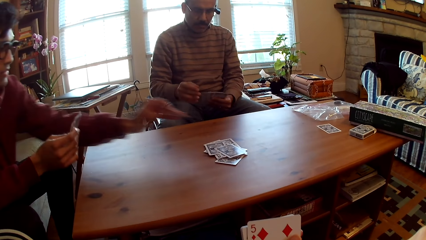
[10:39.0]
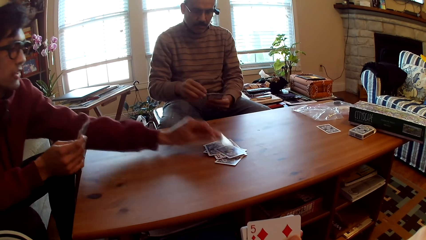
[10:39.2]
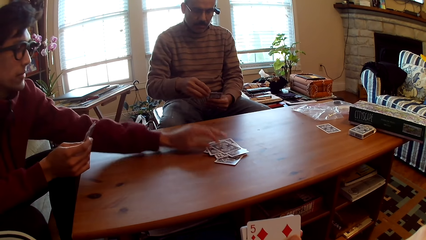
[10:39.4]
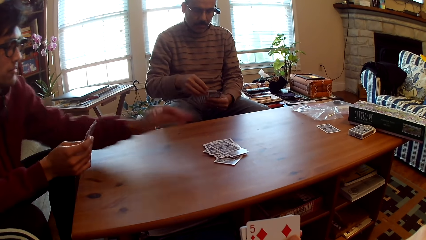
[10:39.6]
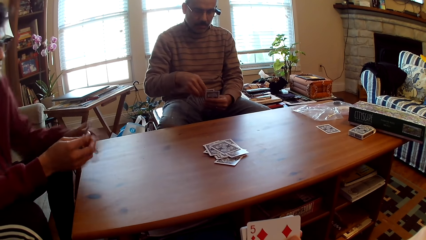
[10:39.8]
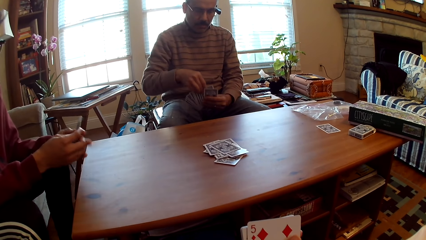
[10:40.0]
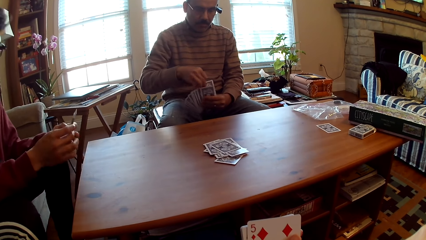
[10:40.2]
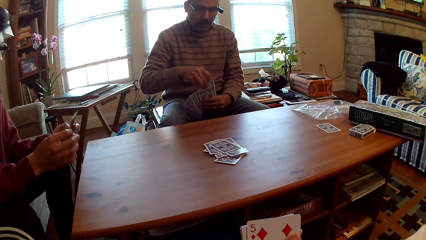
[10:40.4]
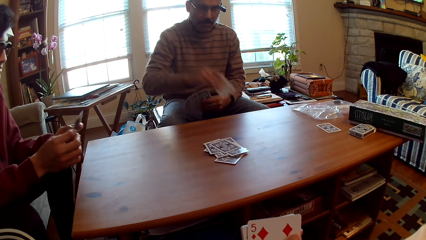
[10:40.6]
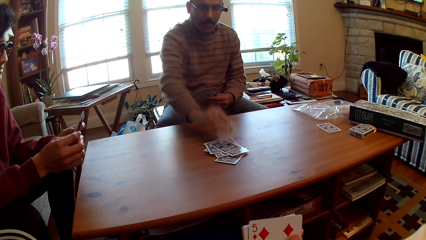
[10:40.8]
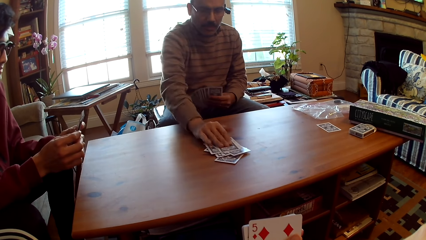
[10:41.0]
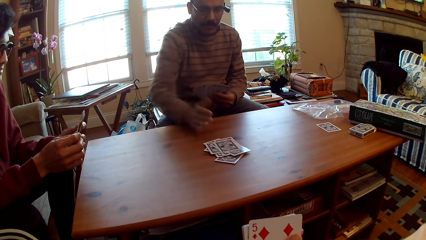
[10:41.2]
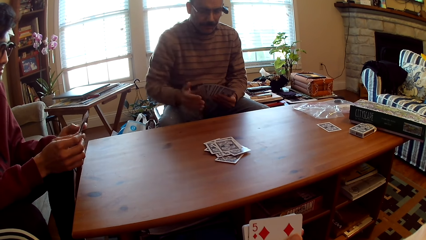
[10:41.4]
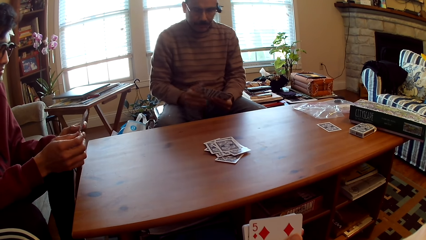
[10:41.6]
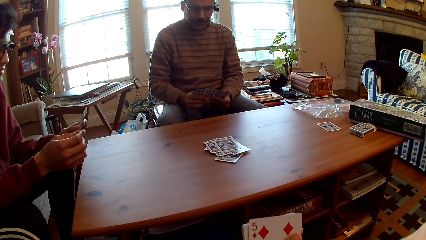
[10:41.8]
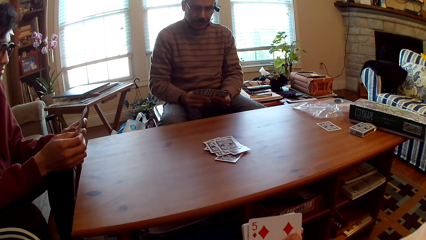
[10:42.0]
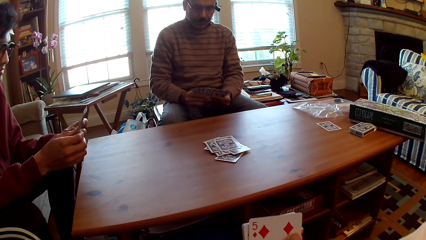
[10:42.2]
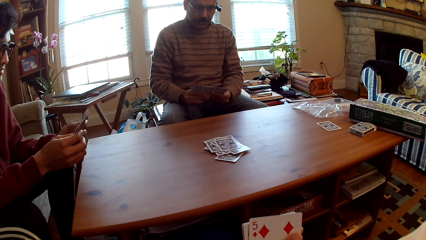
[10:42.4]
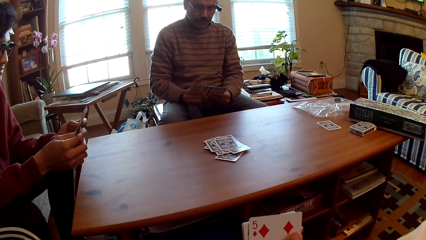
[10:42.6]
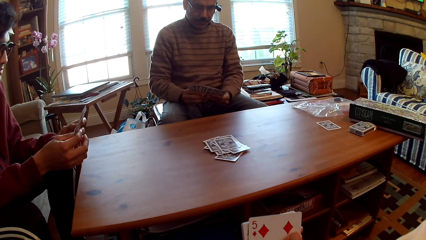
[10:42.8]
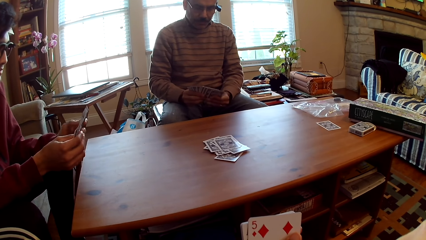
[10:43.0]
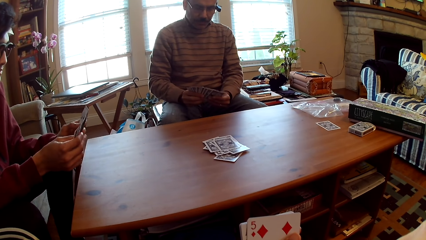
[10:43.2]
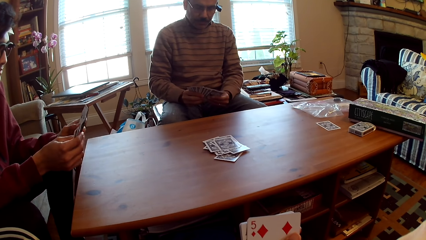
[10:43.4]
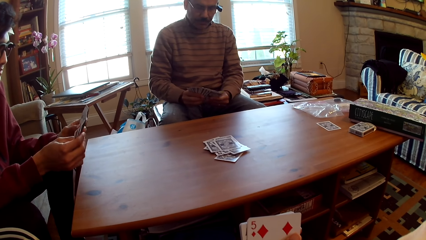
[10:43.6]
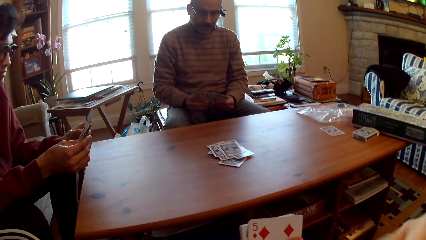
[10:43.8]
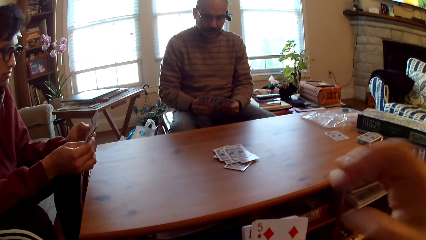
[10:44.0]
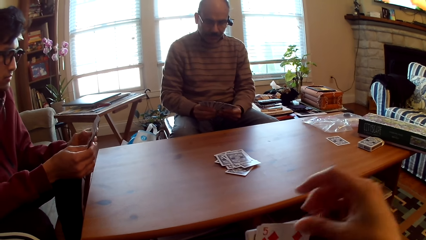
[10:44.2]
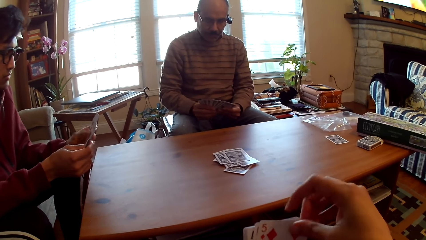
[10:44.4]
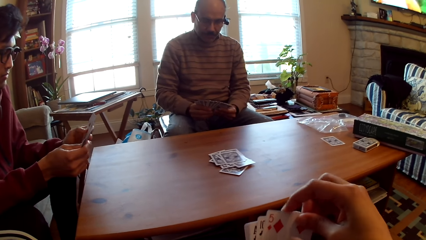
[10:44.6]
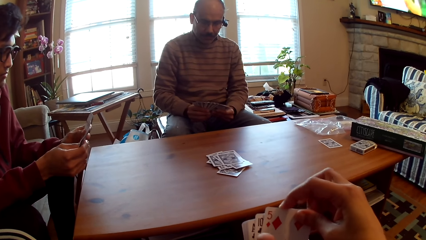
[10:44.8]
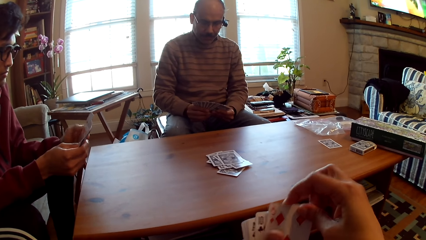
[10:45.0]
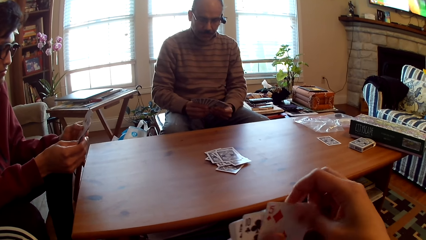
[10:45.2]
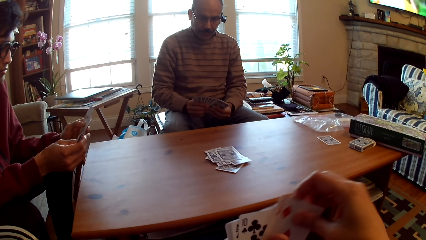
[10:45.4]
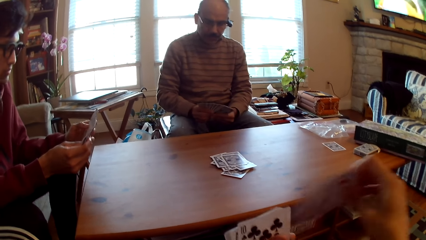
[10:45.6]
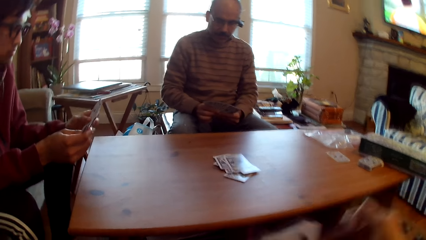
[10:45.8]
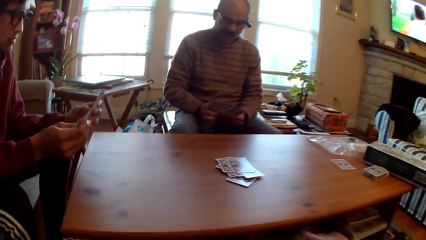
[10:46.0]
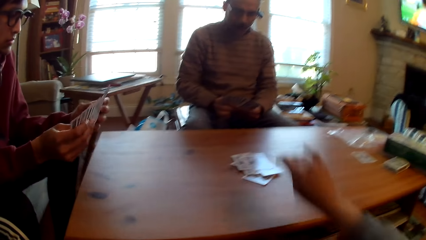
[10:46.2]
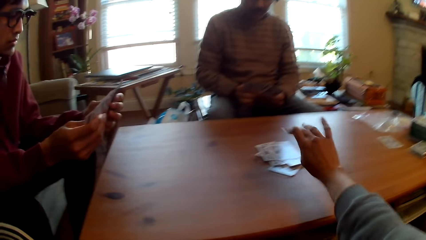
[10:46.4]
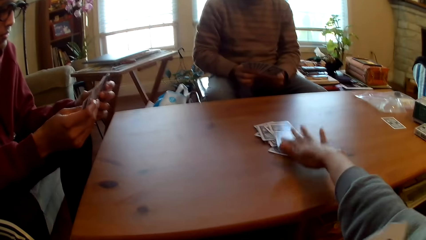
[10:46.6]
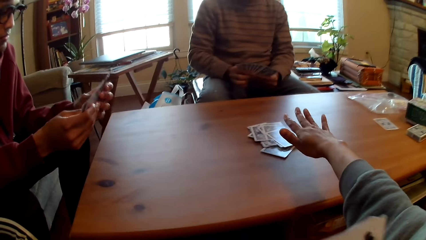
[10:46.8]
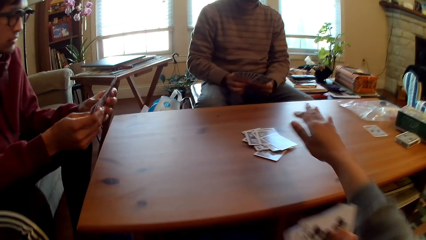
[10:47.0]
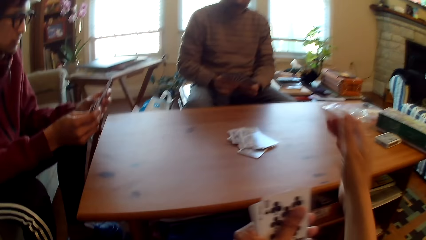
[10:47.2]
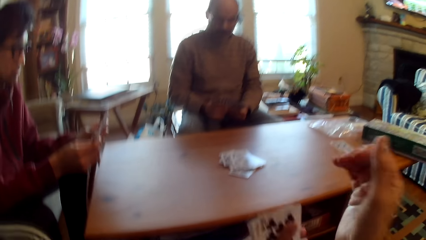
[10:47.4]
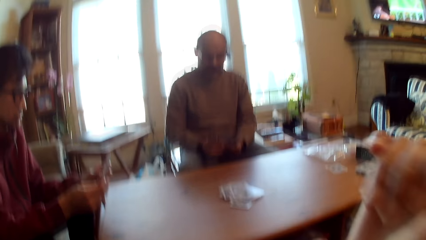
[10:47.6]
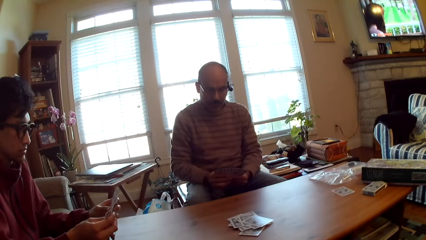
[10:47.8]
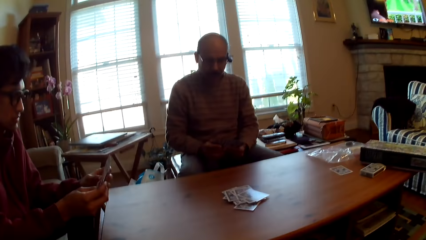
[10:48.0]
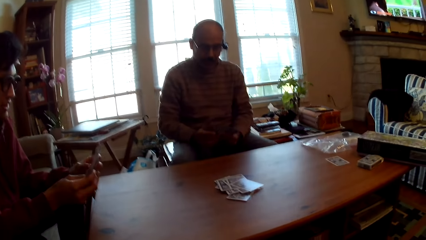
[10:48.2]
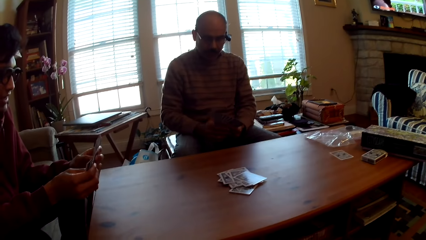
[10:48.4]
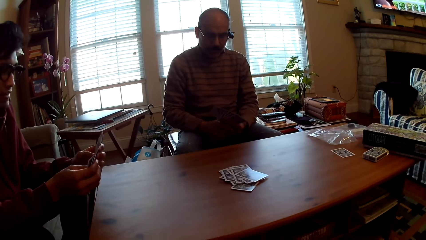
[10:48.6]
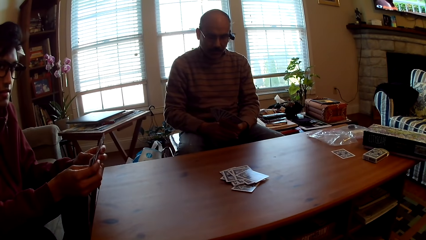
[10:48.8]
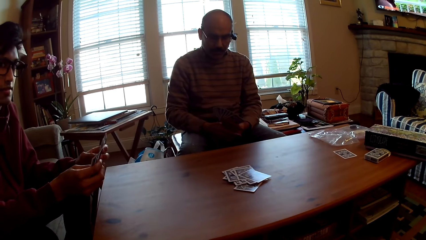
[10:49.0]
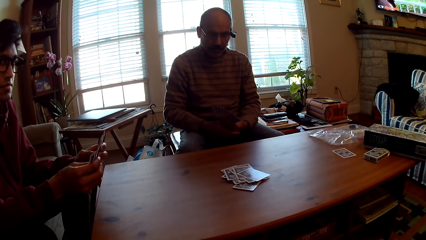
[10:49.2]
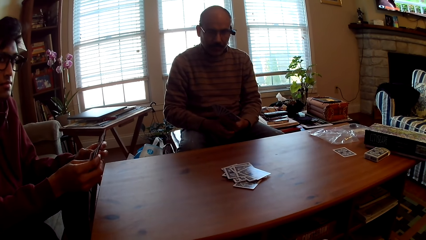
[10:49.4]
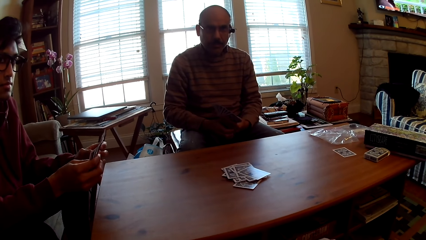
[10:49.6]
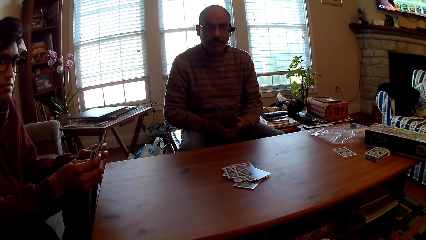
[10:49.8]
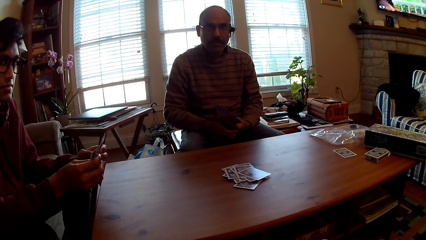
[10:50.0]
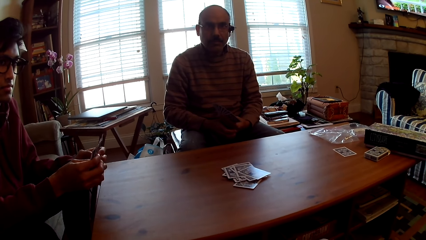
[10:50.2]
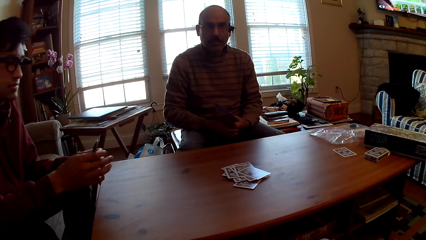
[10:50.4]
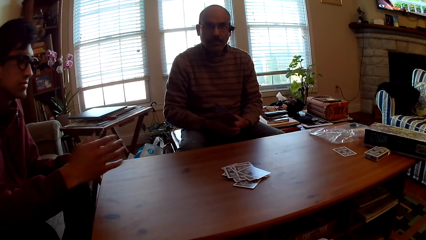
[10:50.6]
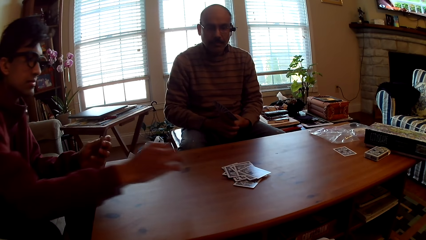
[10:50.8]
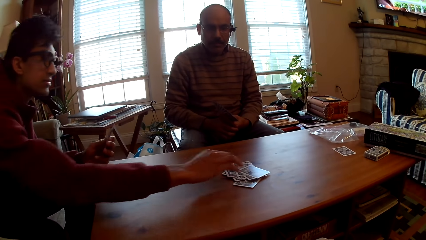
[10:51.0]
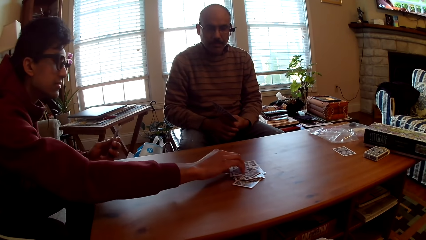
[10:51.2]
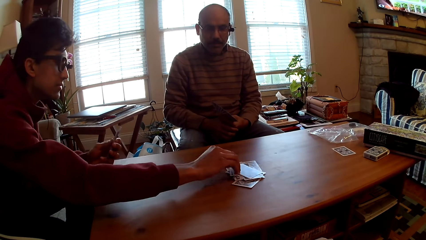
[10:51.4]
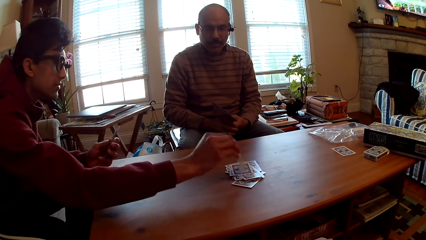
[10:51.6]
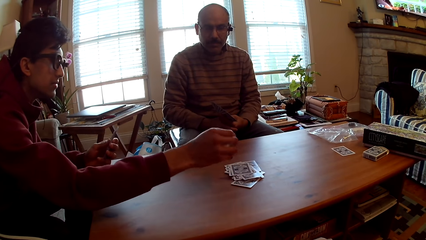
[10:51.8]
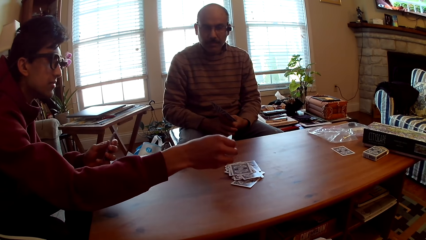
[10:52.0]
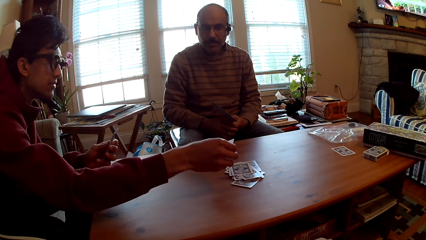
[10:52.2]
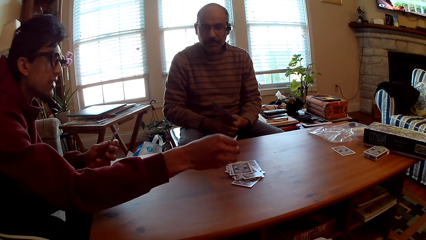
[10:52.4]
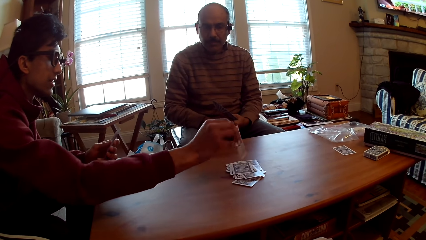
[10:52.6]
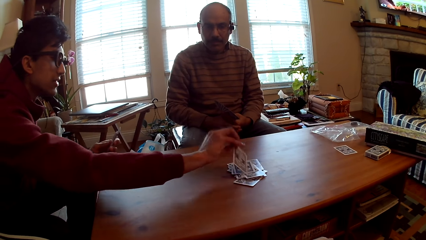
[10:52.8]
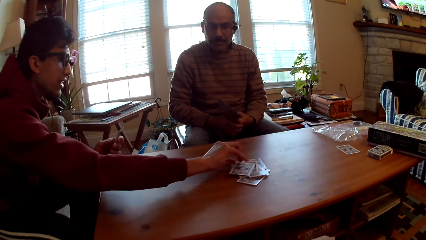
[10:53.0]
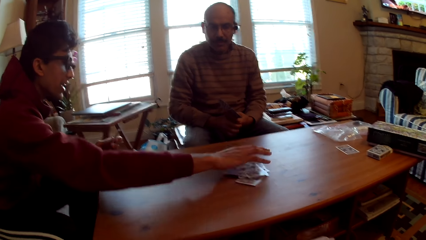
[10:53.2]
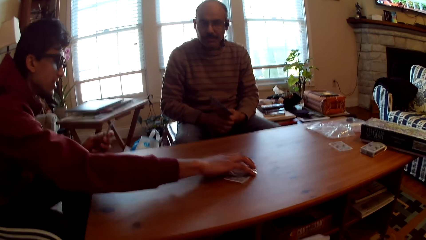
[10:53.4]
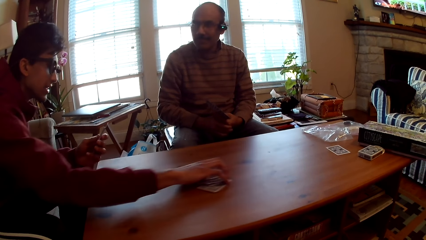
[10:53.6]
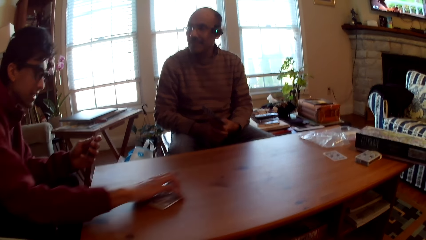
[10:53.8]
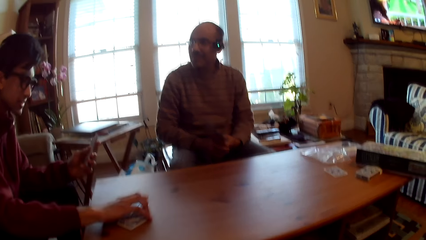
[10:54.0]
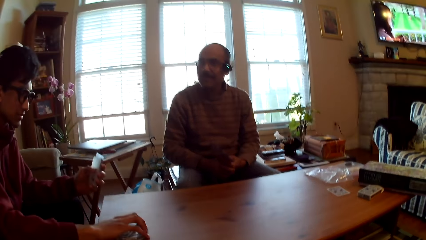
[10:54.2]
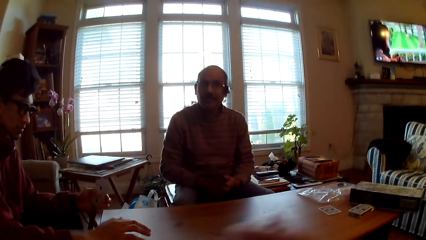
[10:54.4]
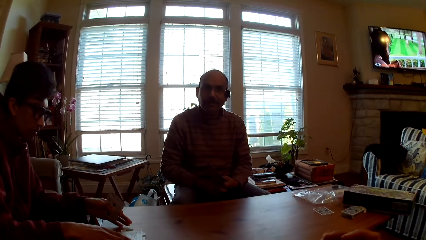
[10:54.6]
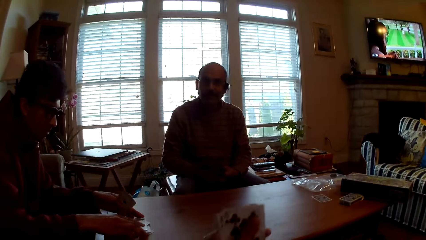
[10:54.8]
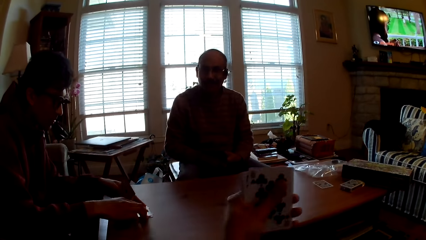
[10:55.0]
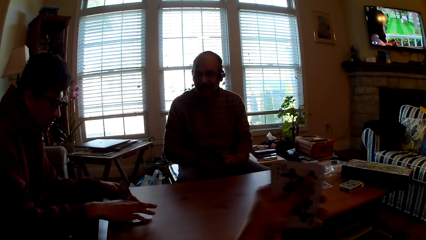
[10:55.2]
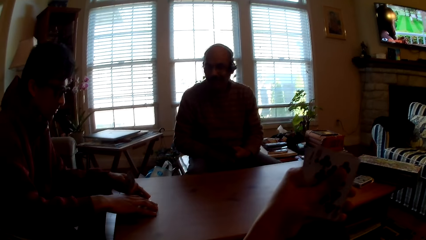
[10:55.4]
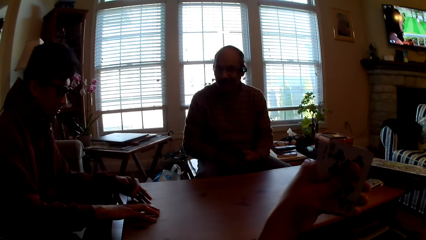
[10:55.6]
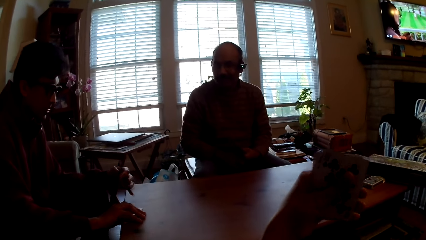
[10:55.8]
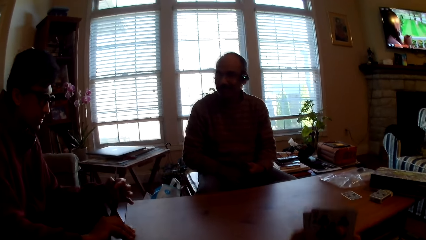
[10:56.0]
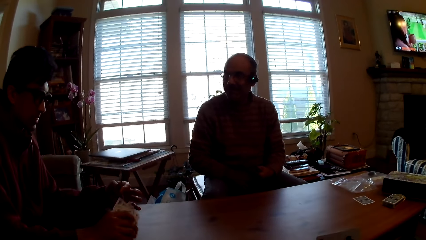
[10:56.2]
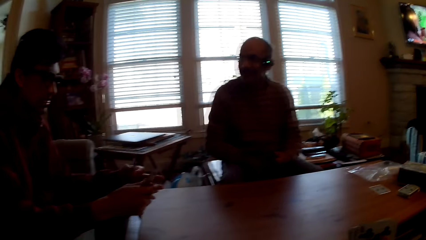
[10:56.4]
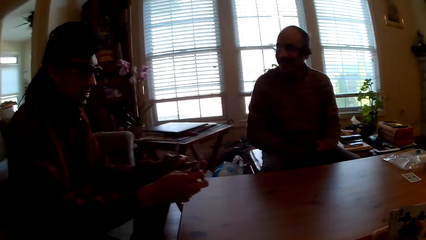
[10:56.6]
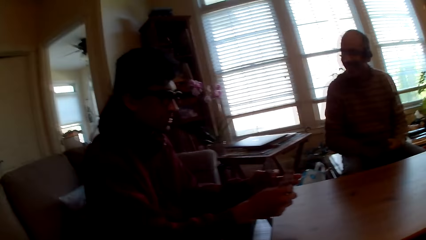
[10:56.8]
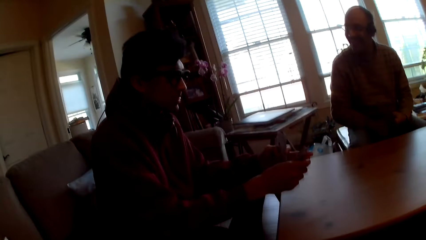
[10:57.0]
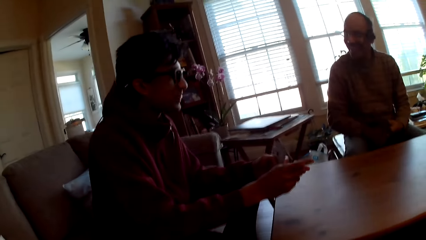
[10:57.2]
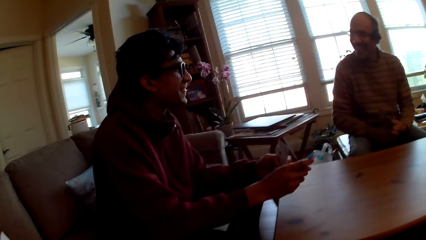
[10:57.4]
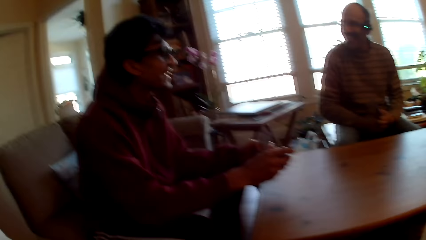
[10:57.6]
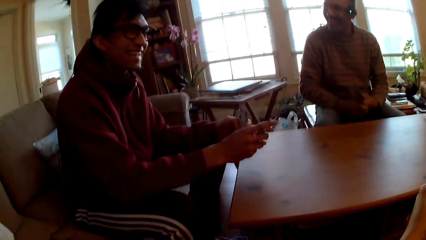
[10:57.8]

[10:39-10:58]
A person plays poker. A man puts the card on the table. Another person plays poker. Another man puts the card on the table. The first person selects a card. The camera wearer plays poker, puts the card on the table and raises the hand. The first person picks up a card. The first man moves the card. The first person drops the card on the table and drags cards on the table. The camera wearer lifts cards up.
